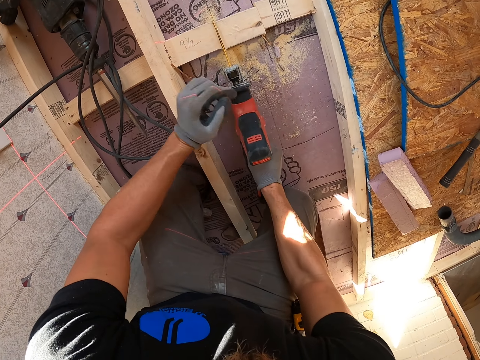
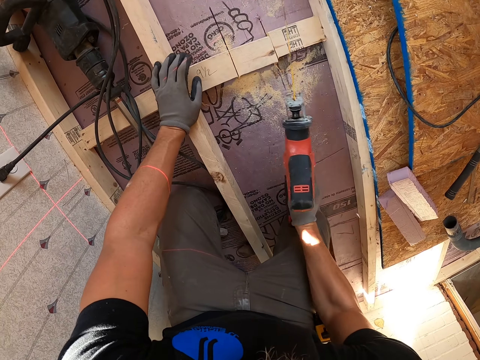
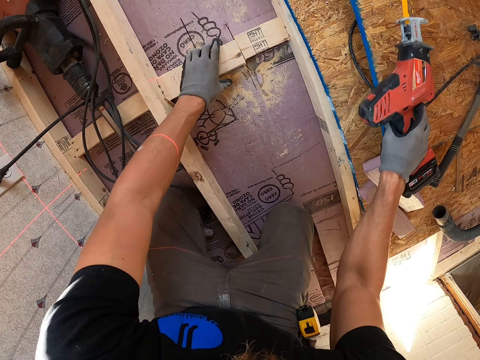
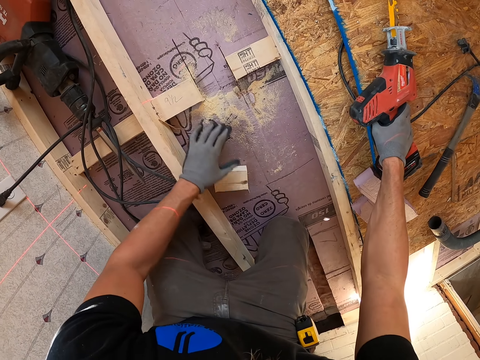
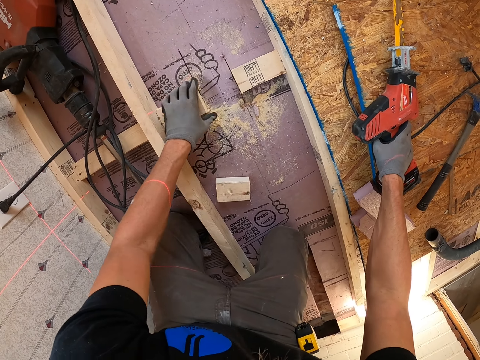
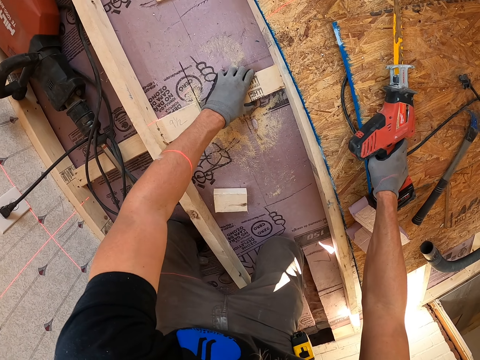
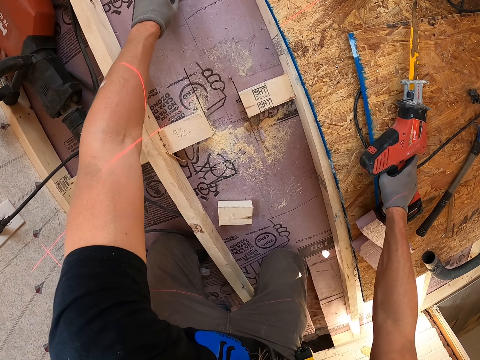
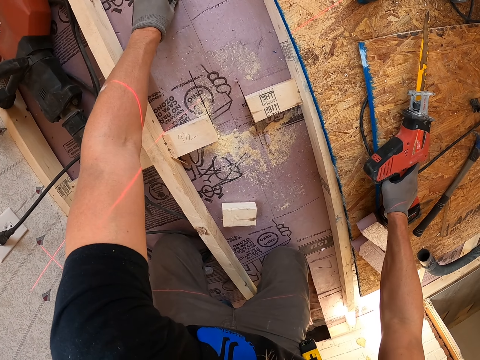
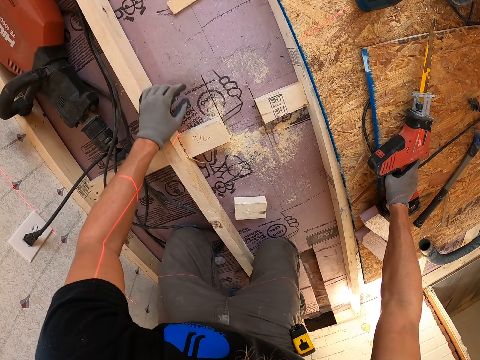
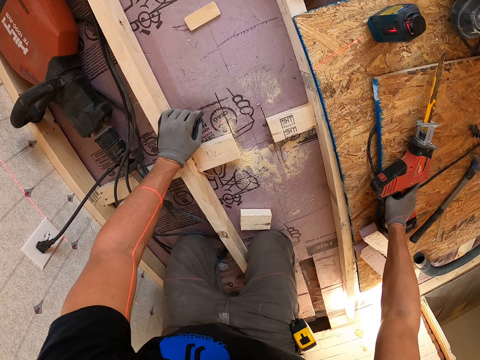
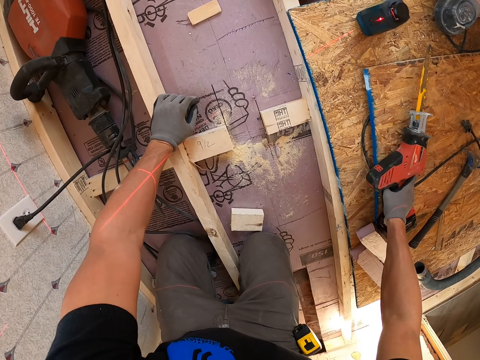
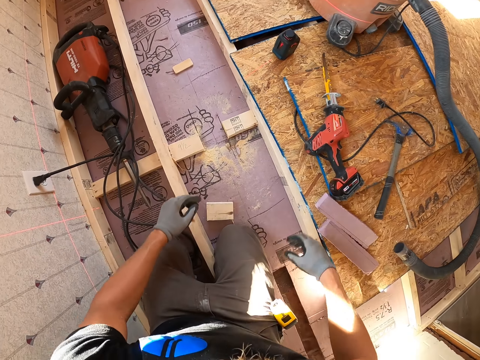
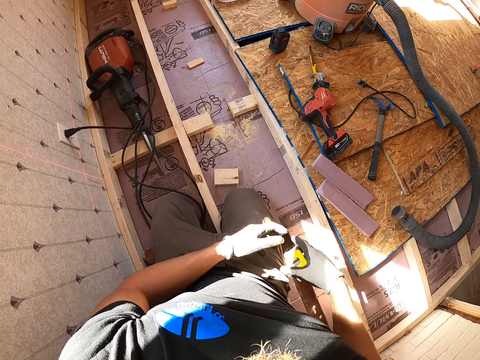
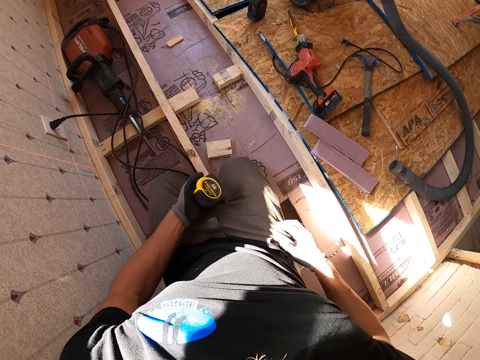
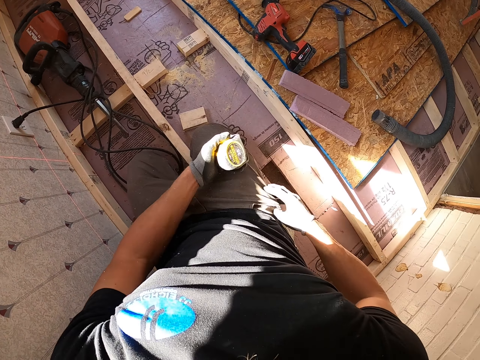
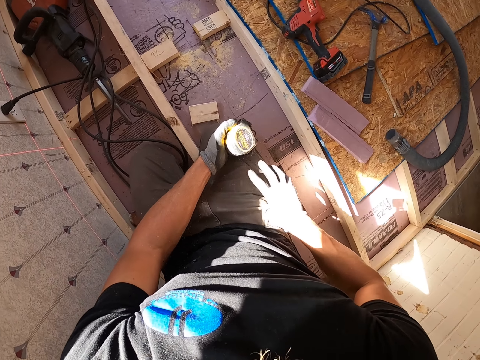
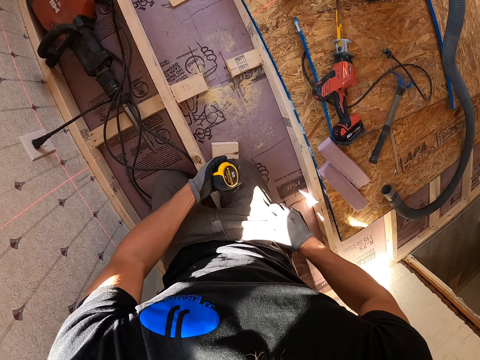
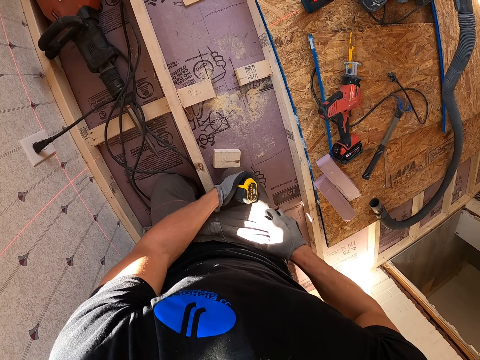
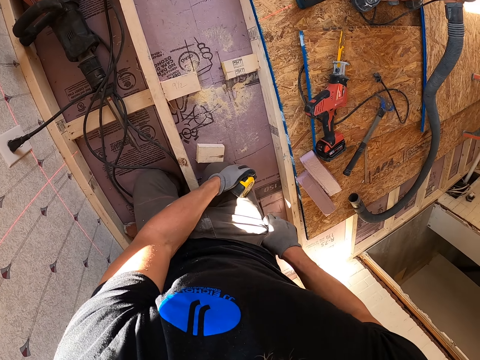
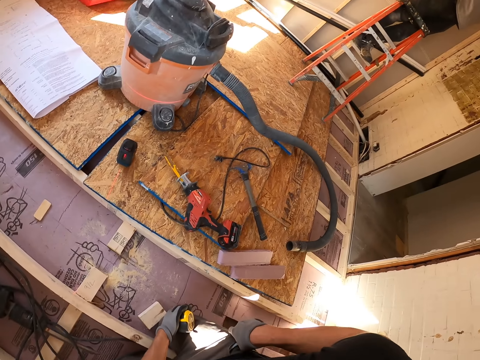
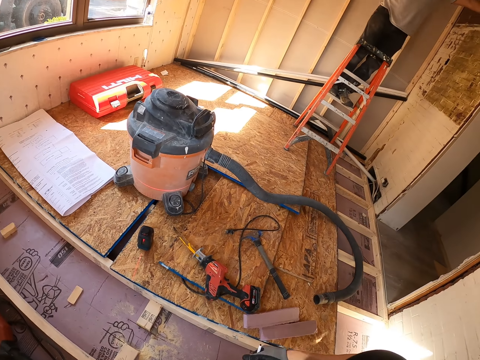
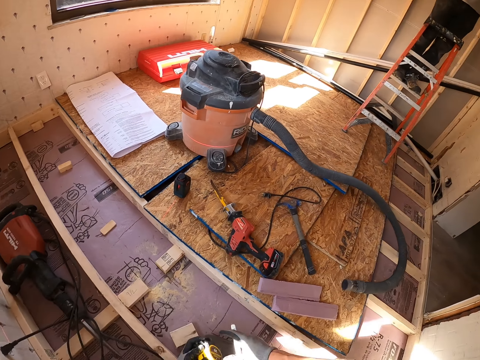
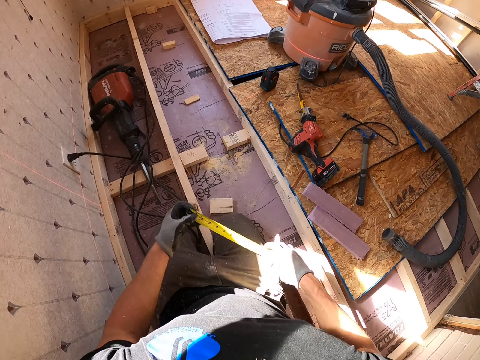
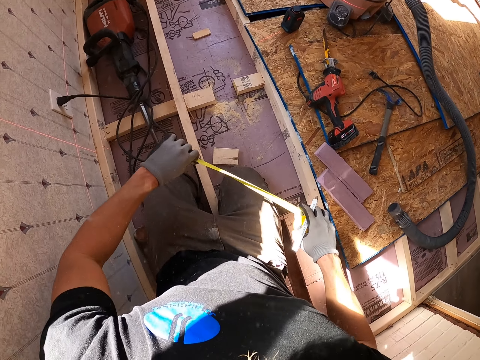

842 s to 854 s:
The camera wearer removes the piece of wood. They put the drill down. They touch the wood. They take the tape measure. They measure the floor.

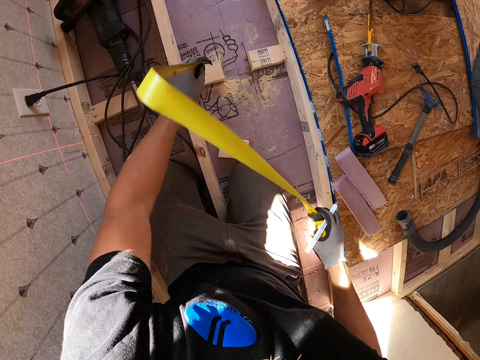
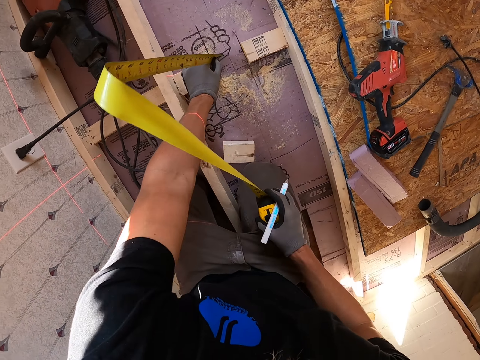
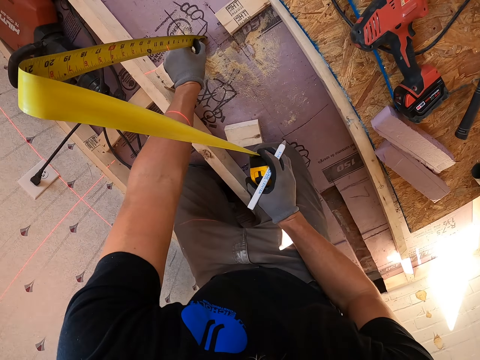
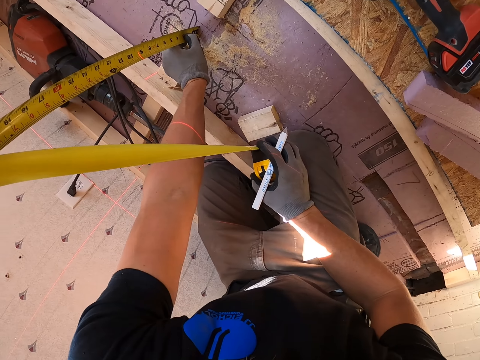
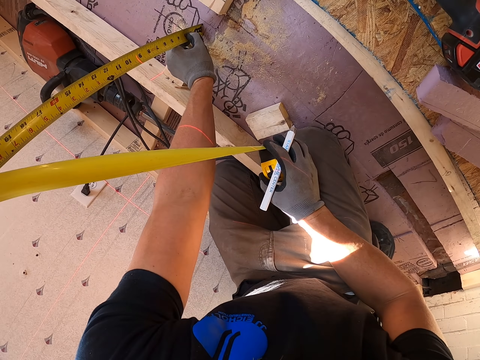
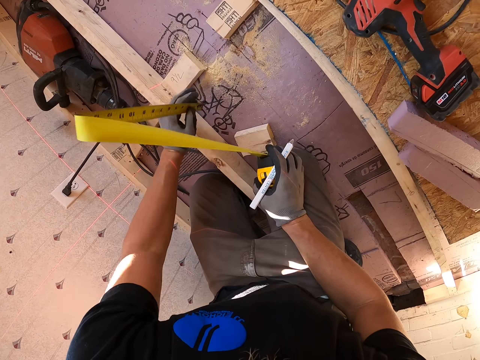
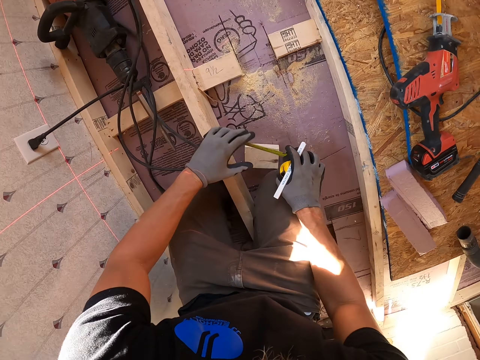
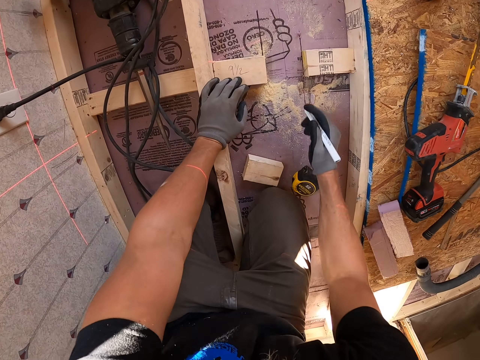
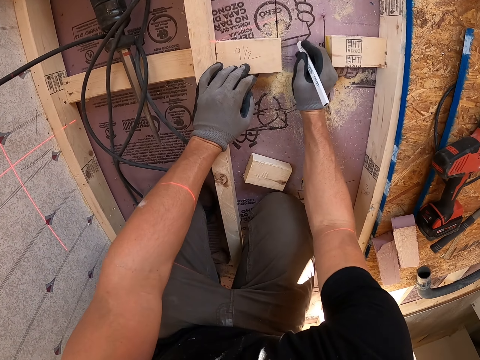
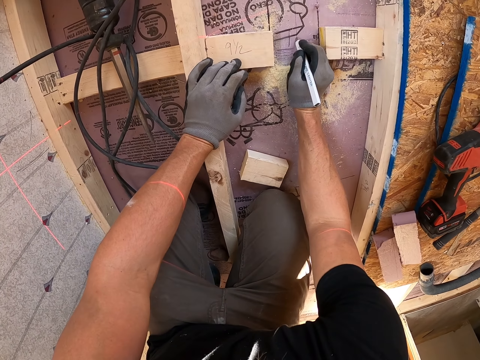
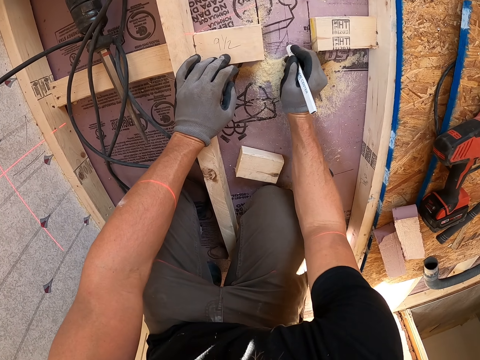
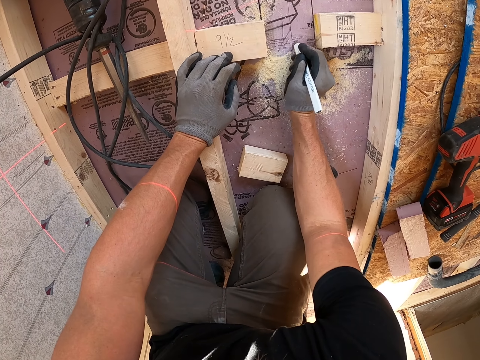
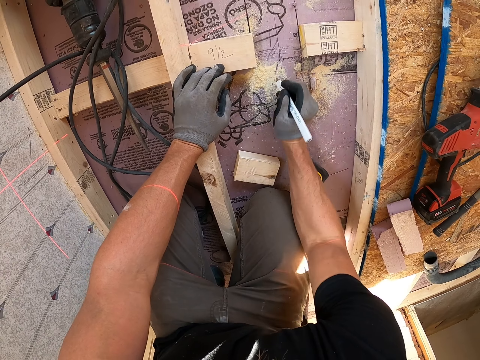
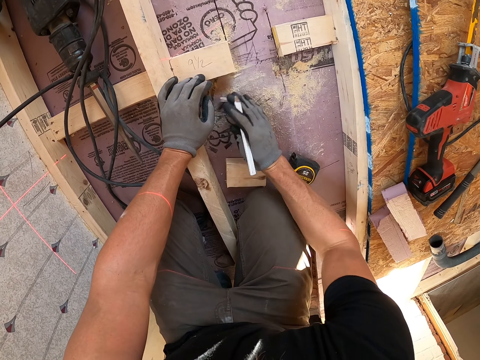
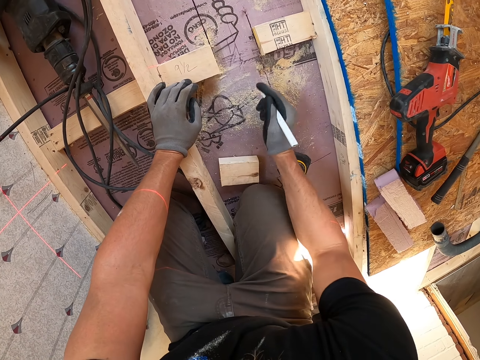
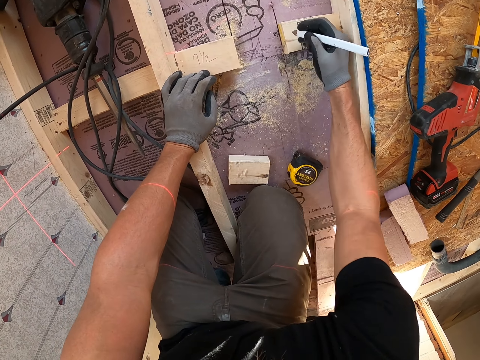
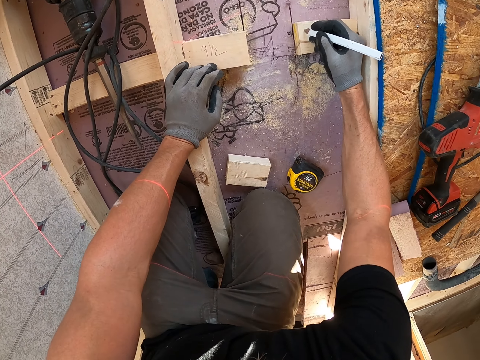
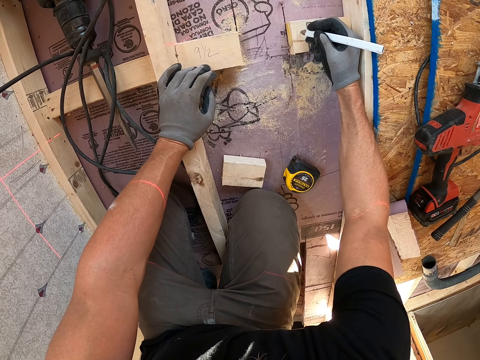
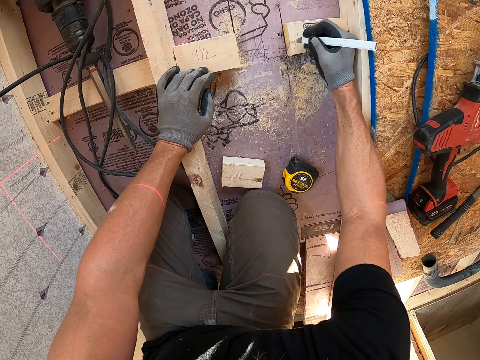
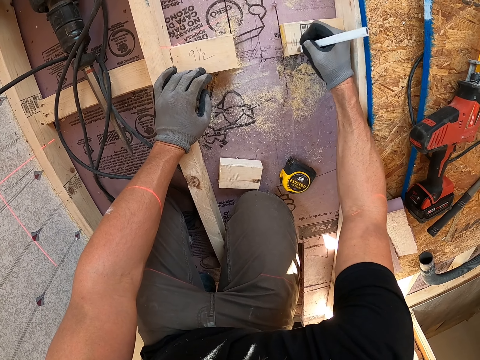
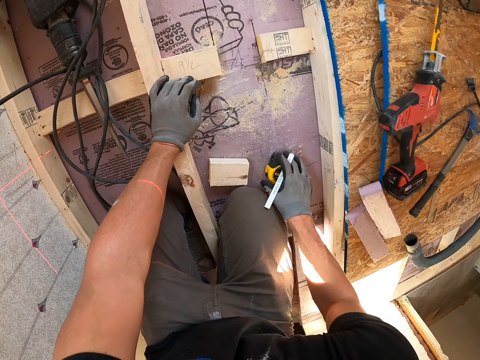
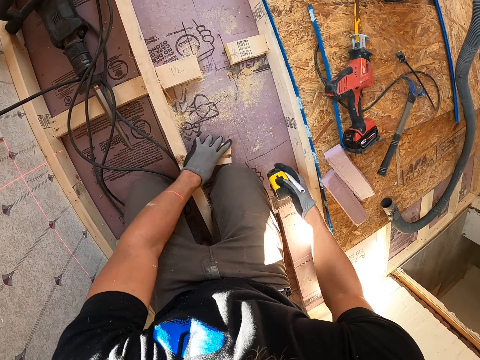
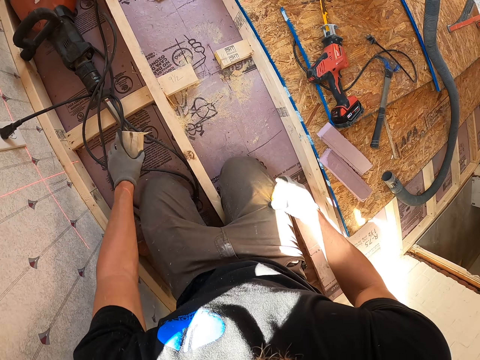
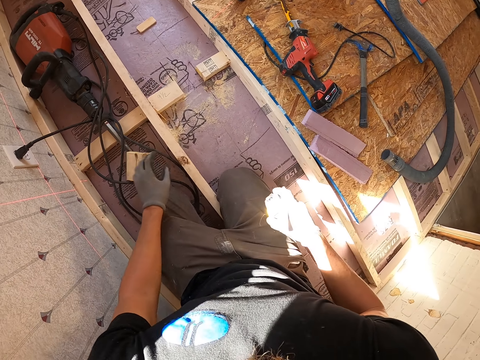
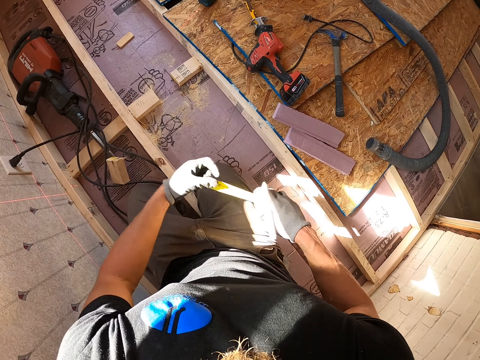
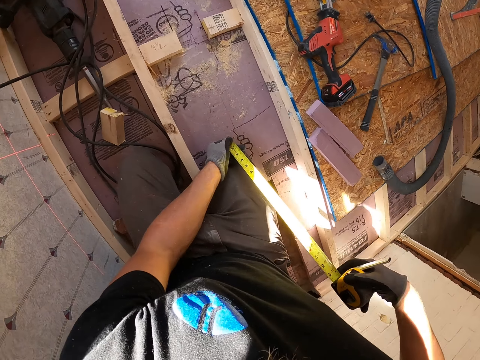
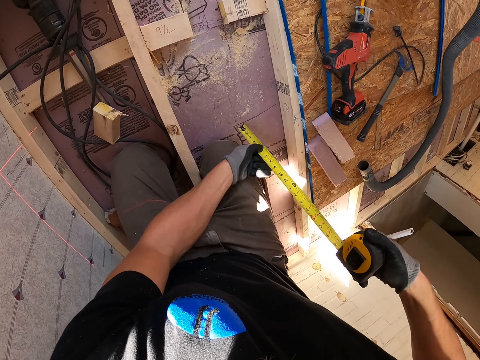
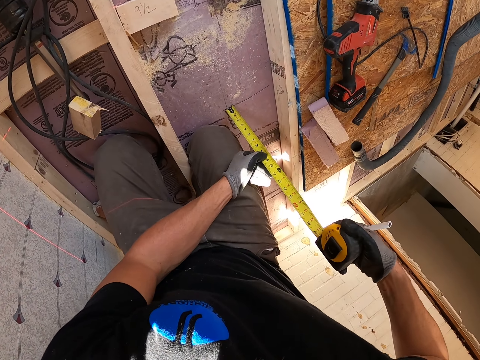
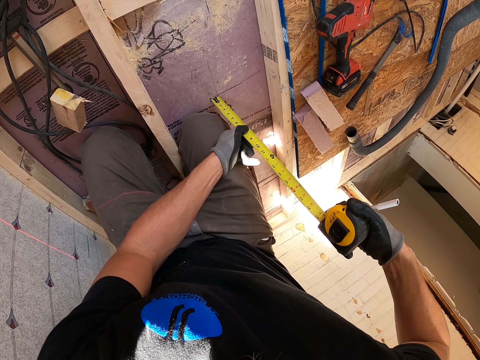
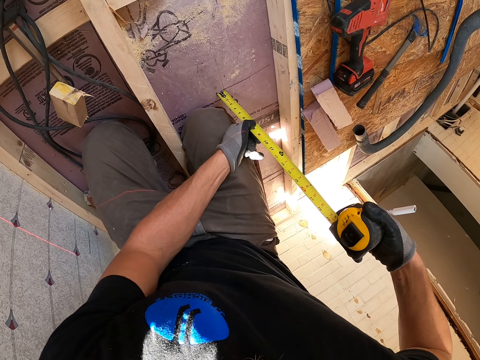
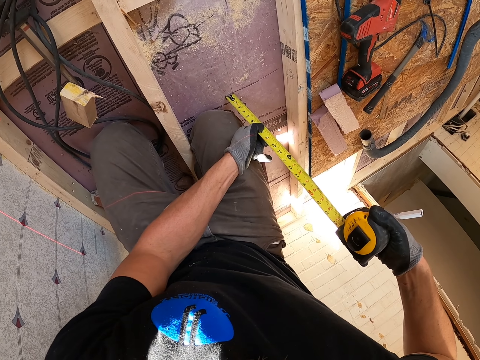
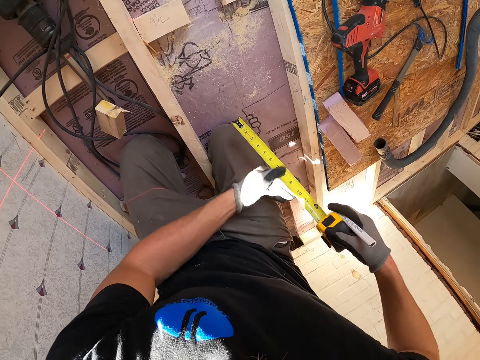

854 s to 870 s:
The camera wearer measures the floor. He puts the tape measure on the floor. He puts marks on the wood. He marks on the floor. He wipes the floor with his hands. He marks on the piece of wood. He picks up the tape measure. He moves the wood. He puts the piece of wood on the ground. He measures the floor.
